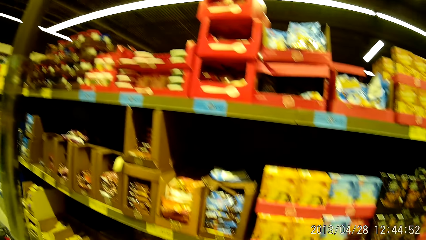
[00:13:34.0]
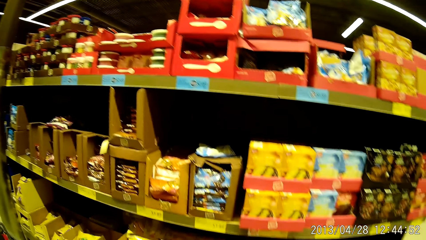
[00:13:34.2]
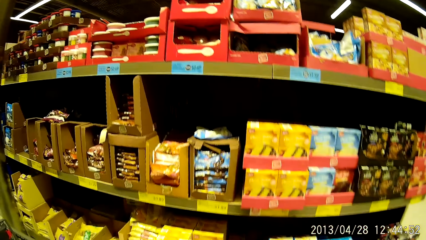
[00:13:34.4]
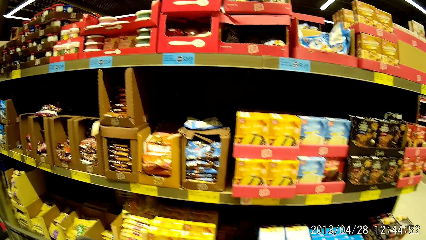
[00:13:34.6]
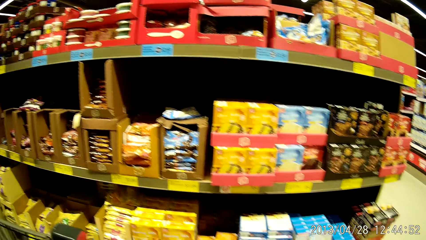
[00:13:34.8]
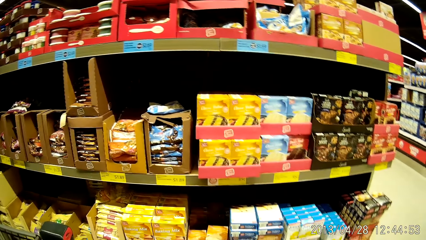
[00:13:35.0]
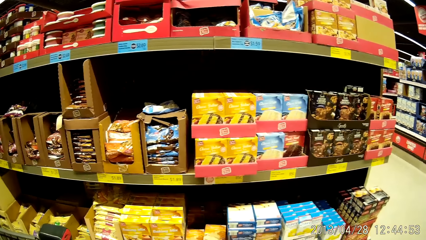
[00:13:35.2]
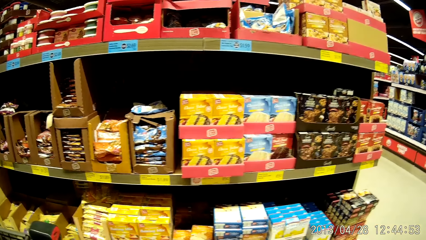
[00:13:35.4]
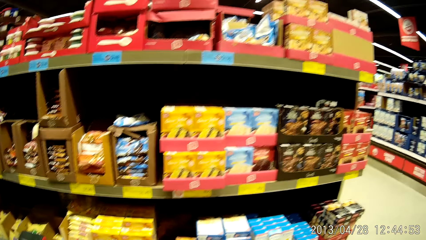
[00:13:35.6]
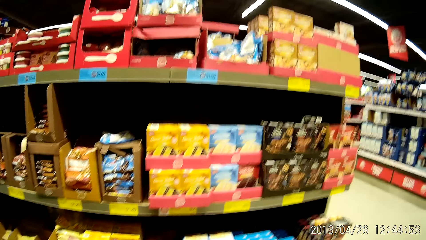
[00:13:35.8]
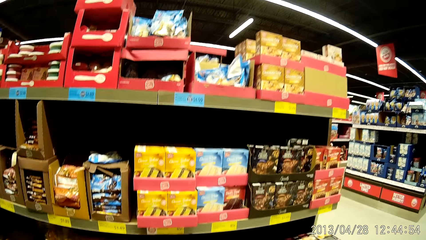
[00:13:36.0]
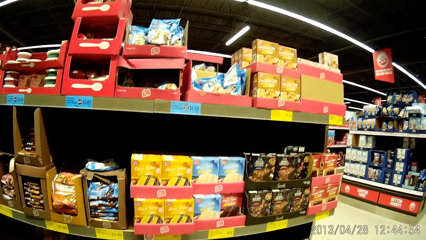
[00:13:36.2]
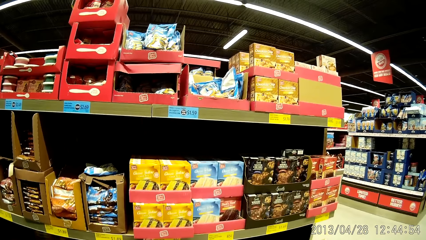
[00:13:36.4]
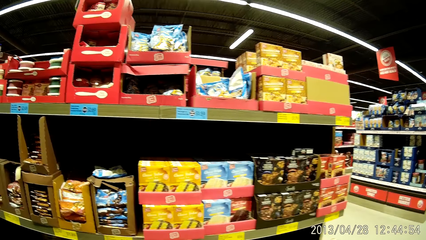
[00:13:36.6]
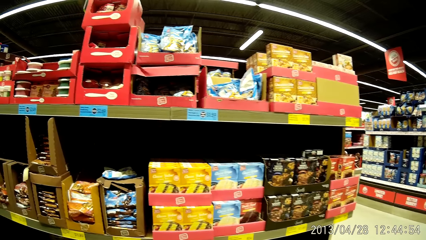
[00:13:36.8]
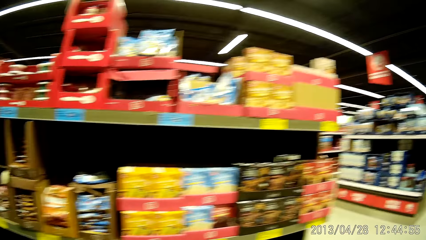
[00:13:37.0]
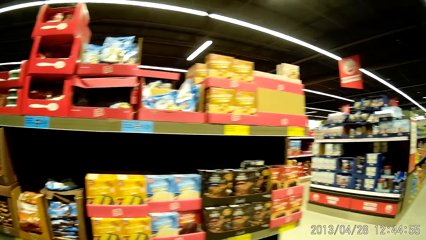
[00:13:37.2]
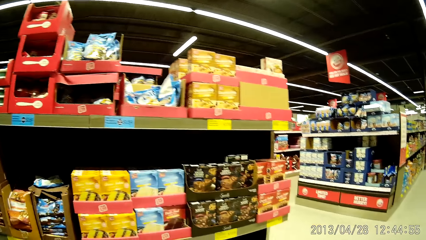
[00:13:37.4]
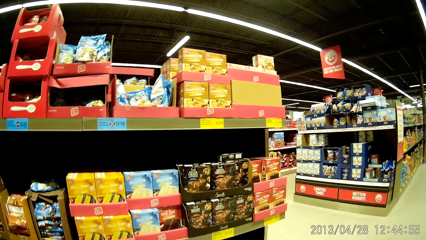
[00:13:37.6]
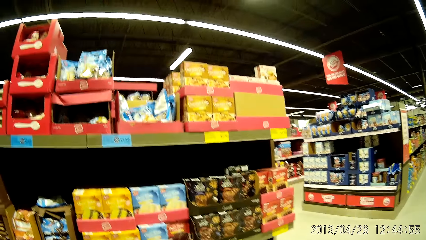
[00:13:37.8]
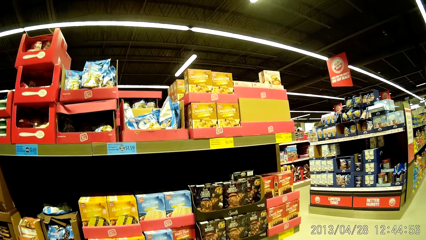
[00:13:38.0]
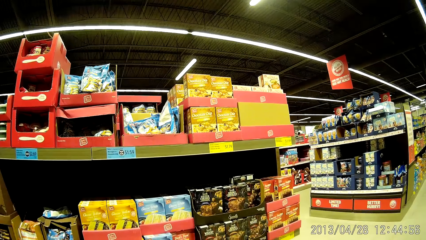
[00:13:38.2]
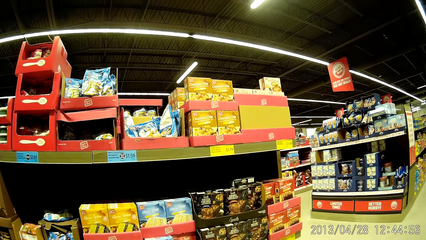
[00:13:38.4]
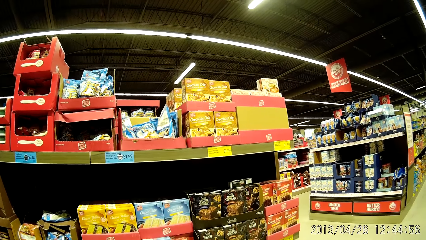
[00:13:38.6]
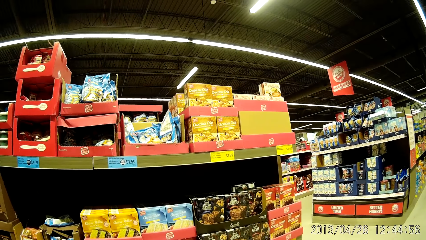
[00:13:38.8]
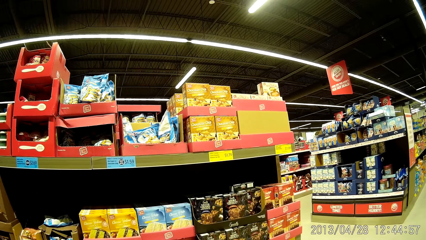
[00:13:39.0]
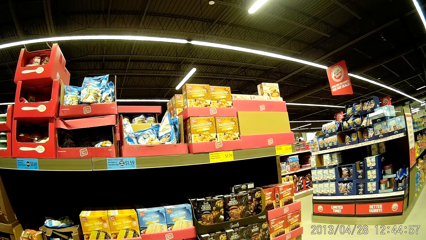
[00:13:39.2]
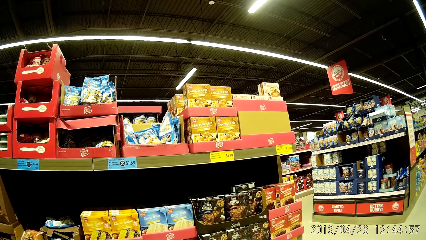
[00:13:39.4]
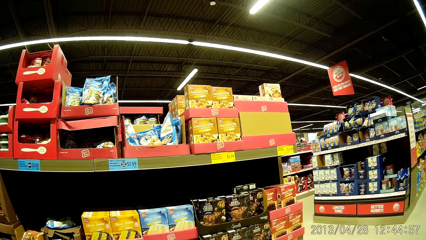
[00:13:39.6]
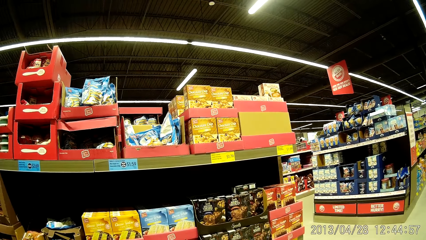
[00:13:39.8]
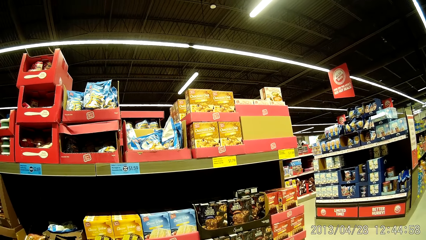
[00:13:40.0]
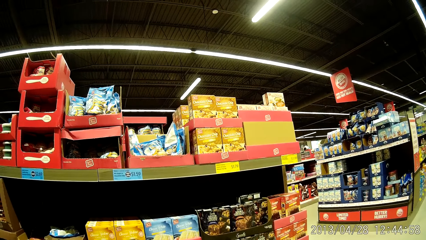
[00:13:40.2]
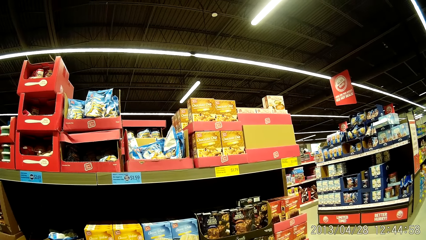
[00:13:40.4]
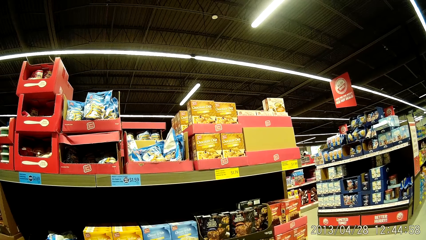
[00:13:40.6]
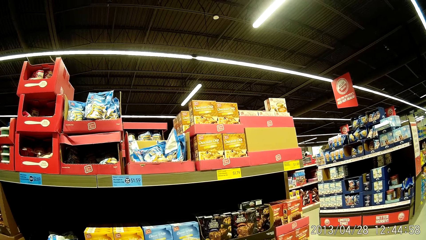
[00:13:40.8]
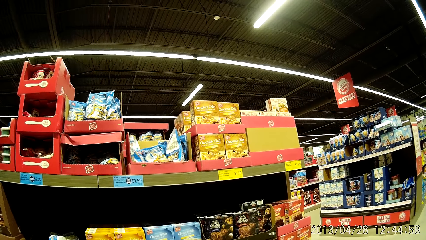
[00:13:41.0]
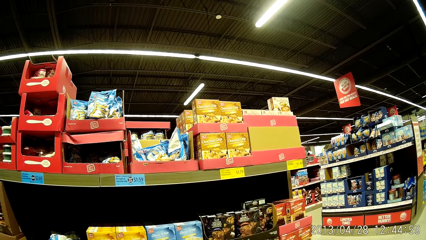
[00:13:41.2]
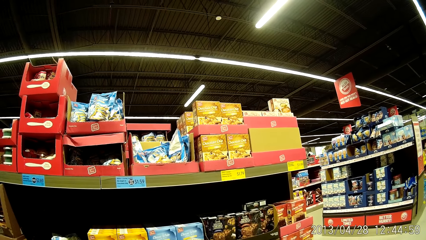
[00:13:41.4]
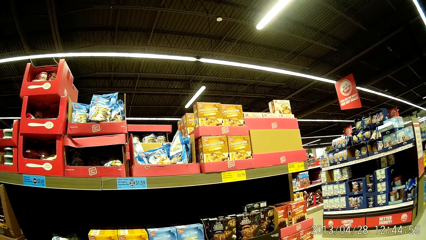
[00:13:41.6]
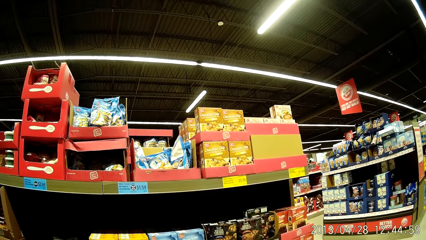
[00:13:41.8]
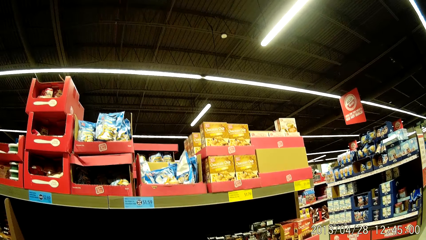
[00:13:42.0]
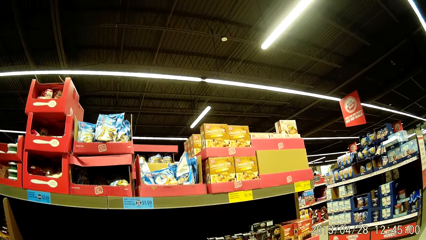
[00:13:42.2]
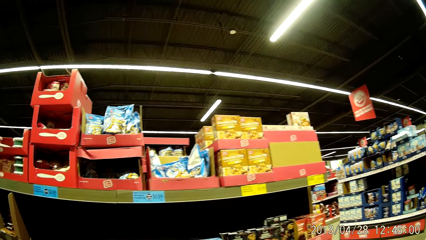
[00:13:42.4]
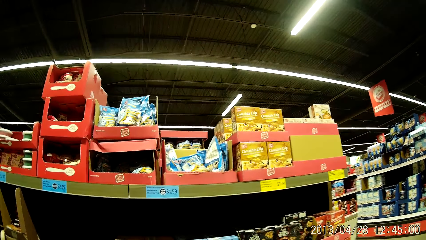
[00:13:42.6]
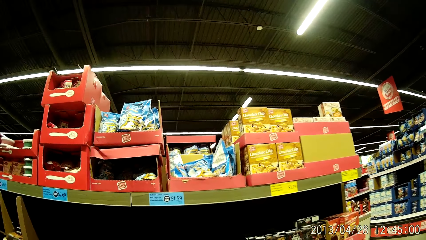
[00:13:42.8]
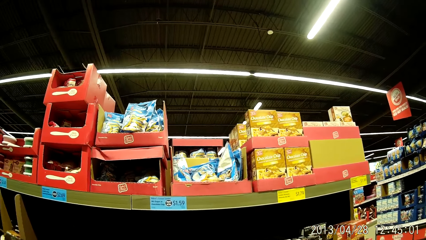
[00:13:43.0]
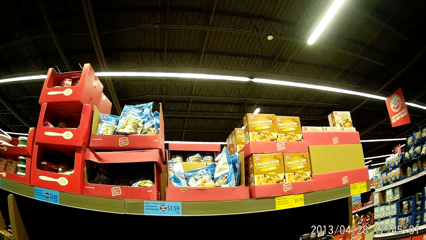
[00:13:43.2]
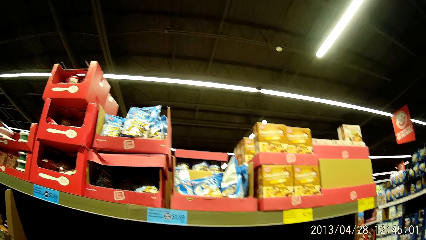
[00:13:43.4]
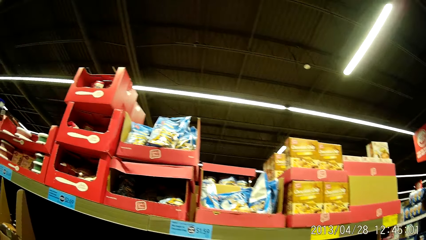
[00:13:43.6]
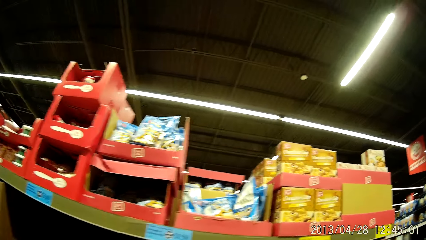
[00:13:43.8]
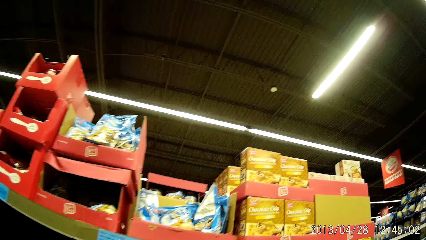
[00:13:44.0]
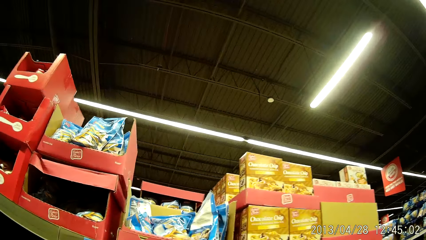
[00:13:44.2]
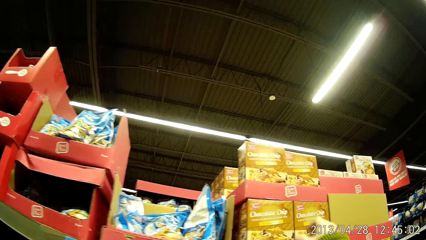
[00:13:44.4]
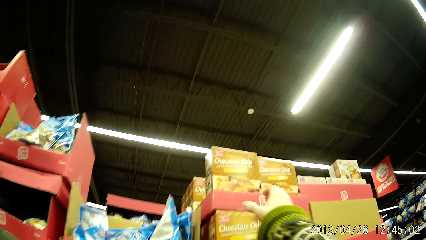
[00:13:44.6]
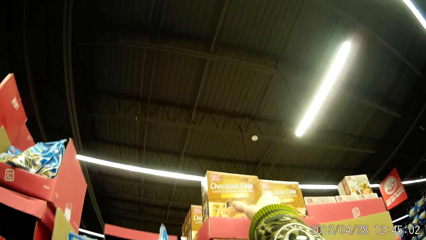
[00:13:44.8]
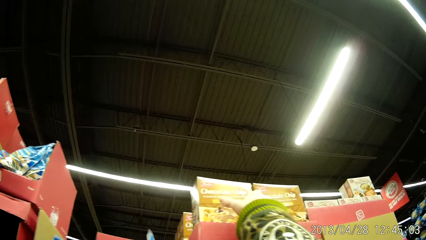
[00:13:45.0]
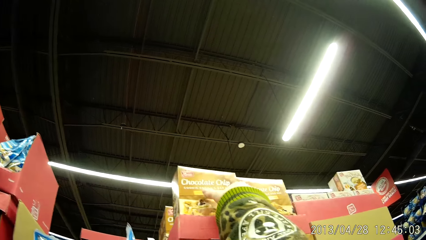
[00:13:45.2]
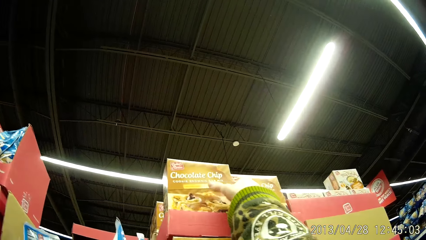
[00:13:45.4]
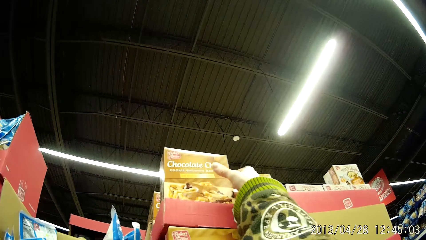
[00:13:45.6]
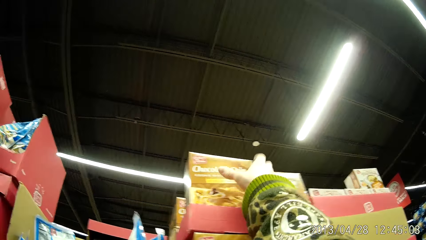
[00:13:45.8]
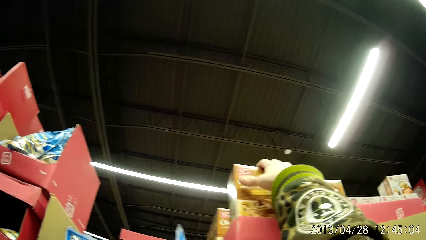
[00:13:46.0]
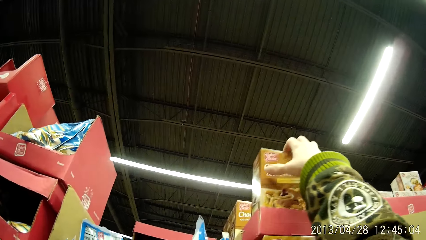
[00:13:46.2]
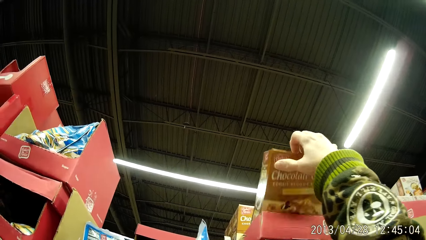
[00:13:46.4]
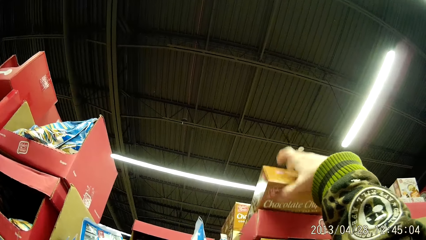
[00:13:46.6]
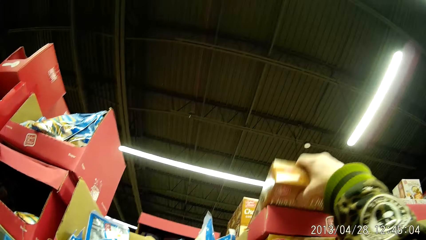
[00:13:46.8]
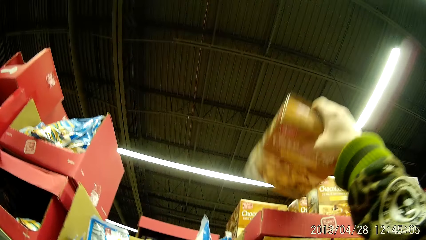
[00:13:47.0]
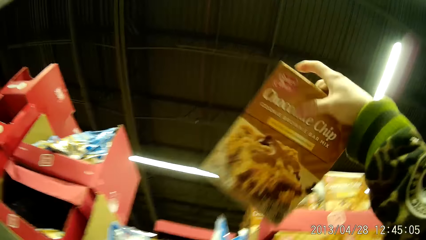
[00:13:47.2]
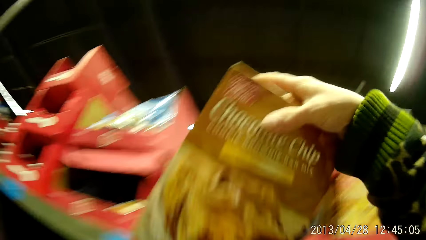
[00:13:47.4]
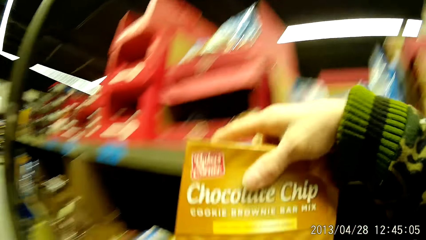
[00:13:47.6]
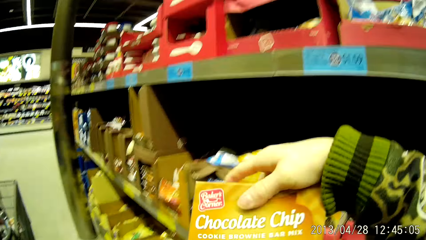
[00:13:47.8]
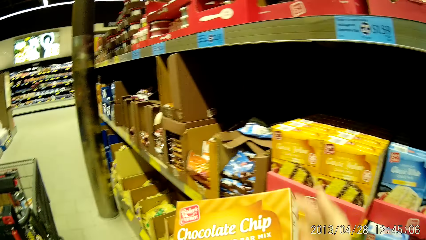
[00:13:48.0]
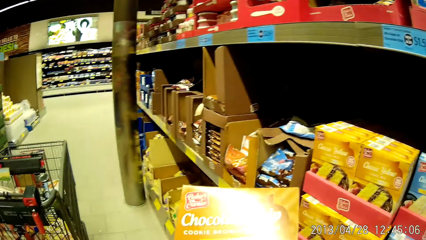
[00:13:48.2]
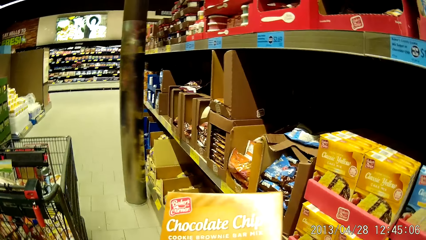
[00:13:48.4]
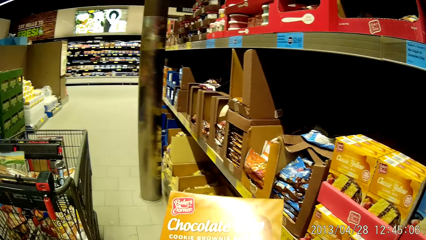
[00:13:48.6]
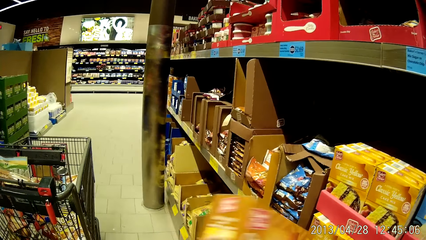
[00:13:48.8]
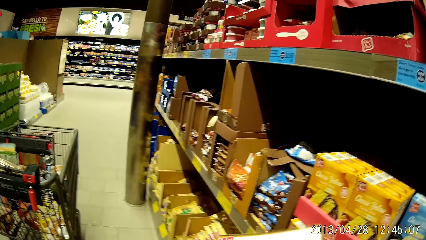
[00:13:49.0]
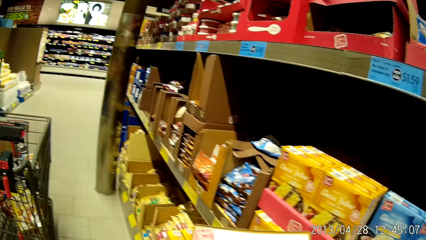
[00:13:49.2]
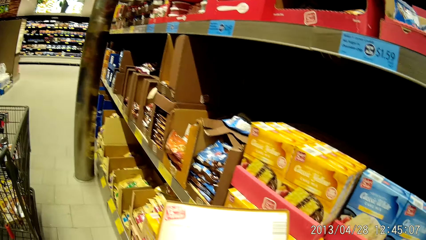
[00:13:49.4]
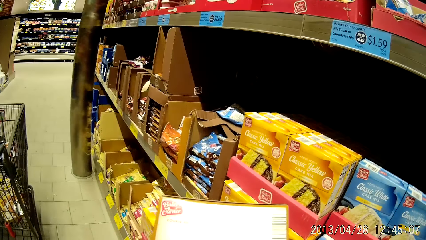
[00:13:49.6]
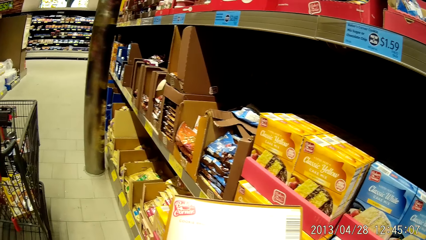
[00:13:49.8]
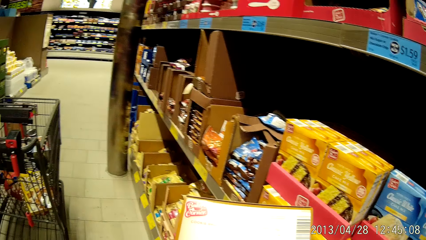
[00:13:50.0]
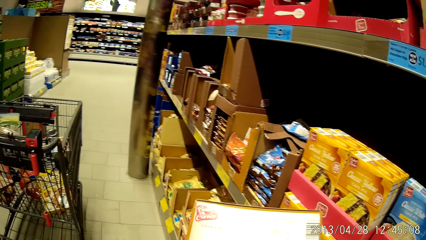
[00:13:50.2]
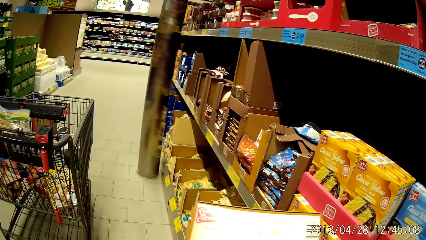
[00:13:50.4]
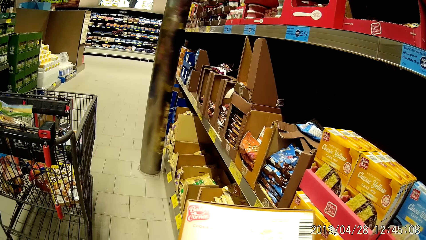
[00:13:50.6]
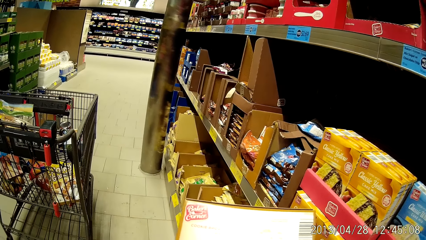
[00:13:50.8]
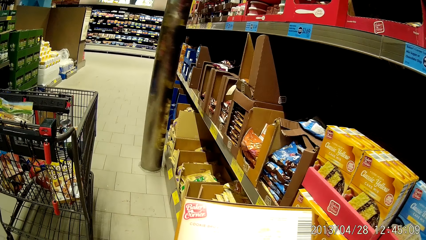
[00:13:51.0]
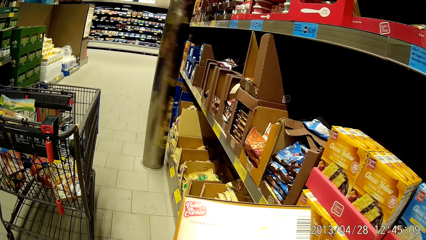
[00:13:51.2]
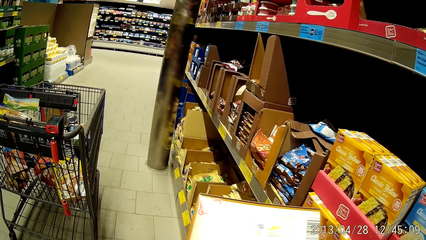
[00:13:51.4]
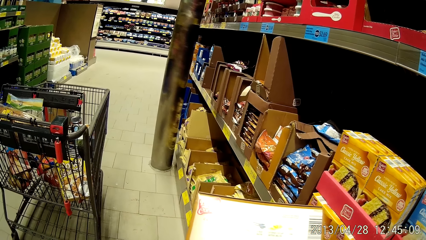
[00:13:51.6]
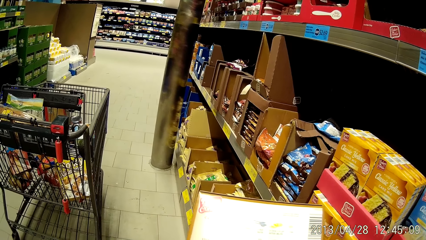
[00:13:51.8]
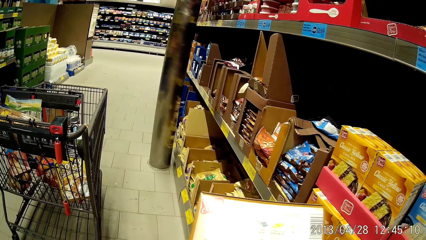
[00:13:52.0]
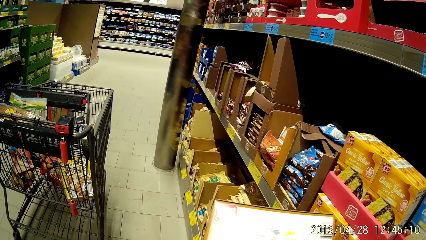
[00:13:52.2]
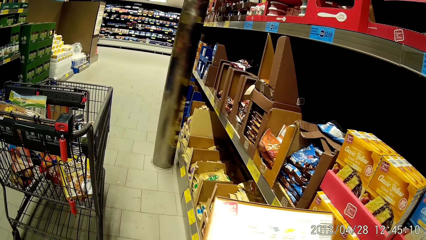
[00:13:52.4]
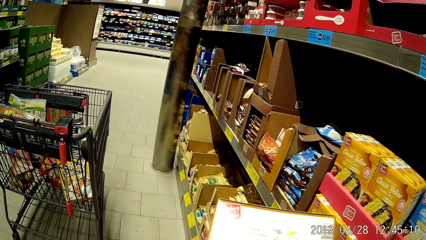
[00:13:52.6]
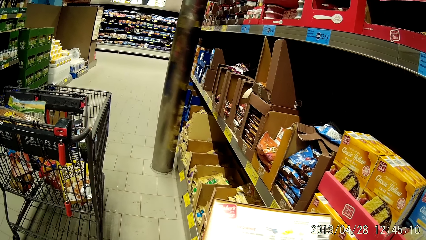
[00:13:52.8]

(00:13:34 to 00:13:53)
The camera wearer looks at the shelves. They look around the supermarket. She picks up a pack of chocolate chips or box from the grocery stand with her right hand. She takes out the pack of chocolate chips from the topmost shelf with her right hand. She holds the box with both her hands. She flips the pack of chocolate chips with both hands. She reads the words on the box.
